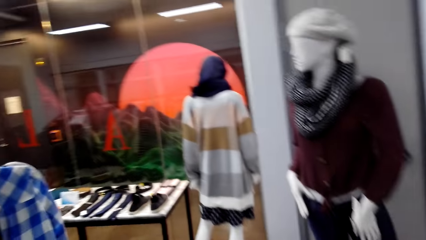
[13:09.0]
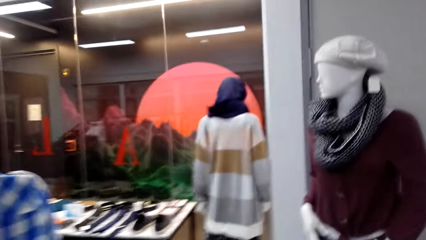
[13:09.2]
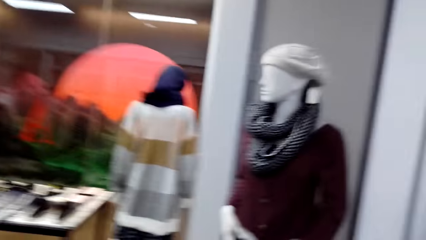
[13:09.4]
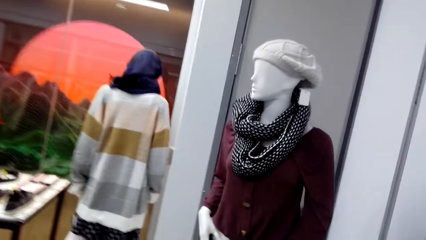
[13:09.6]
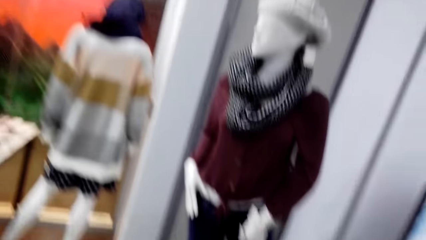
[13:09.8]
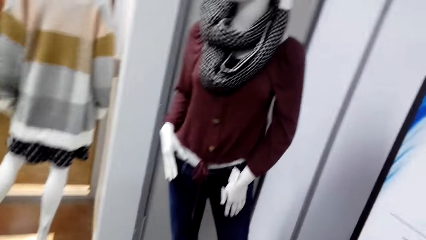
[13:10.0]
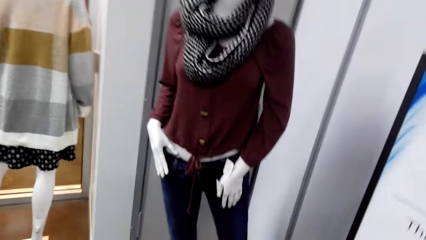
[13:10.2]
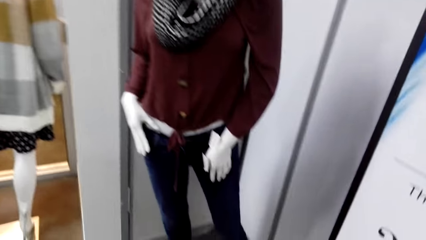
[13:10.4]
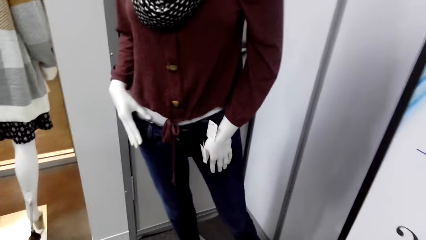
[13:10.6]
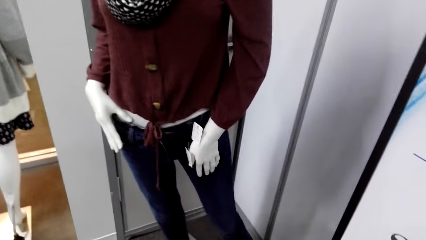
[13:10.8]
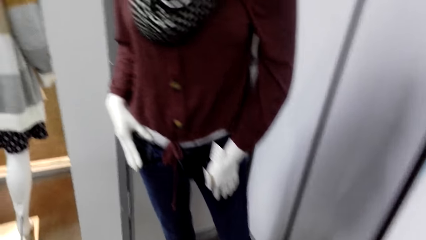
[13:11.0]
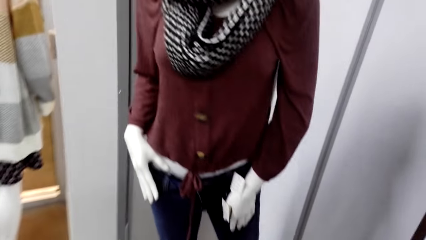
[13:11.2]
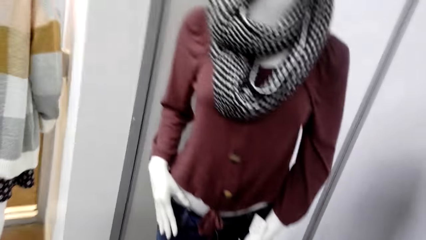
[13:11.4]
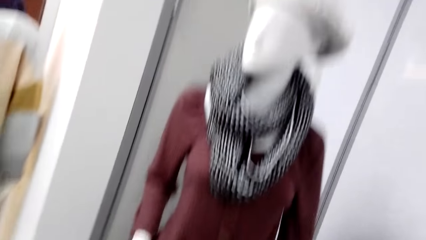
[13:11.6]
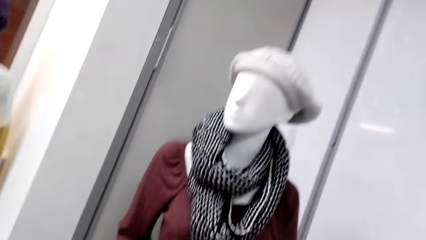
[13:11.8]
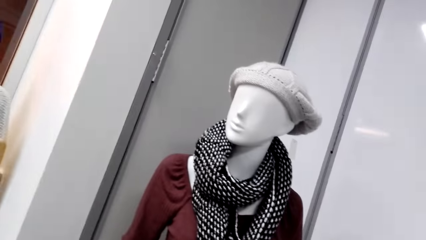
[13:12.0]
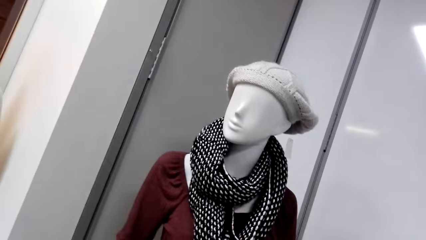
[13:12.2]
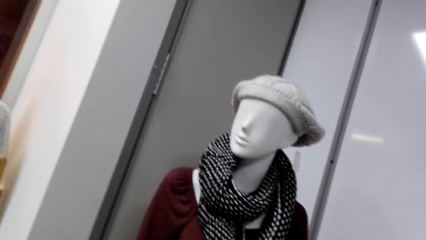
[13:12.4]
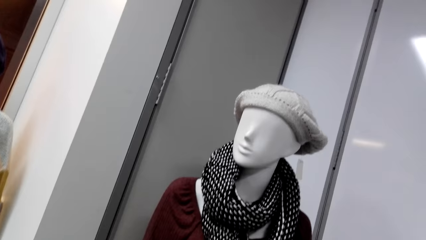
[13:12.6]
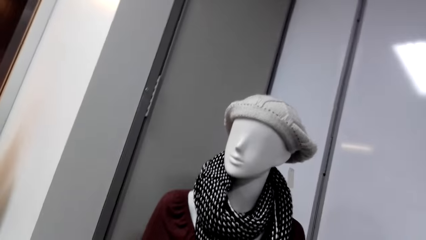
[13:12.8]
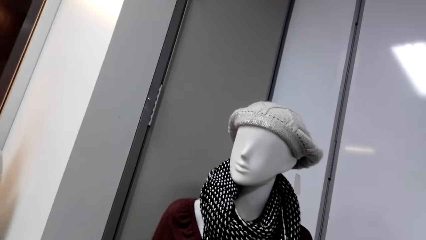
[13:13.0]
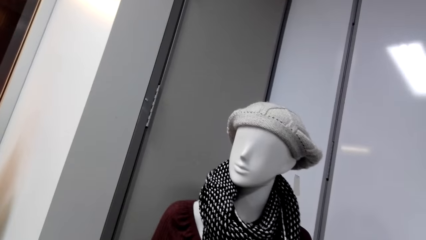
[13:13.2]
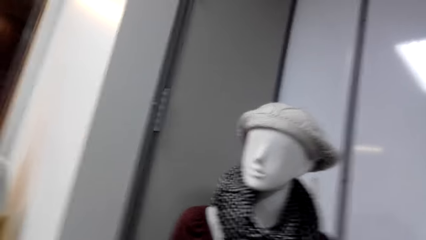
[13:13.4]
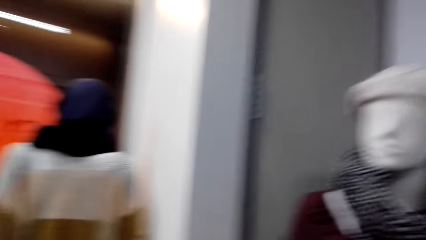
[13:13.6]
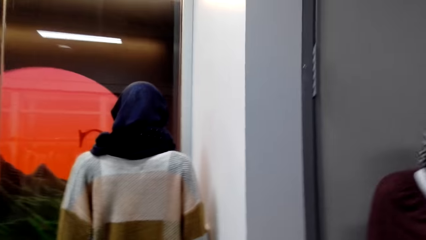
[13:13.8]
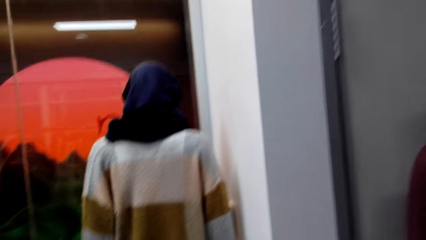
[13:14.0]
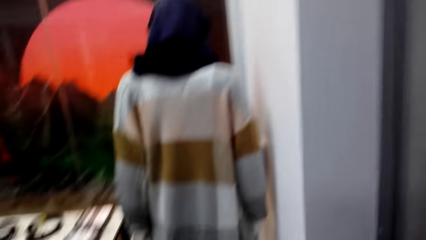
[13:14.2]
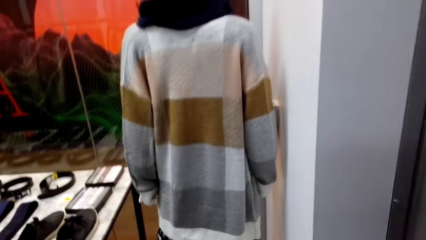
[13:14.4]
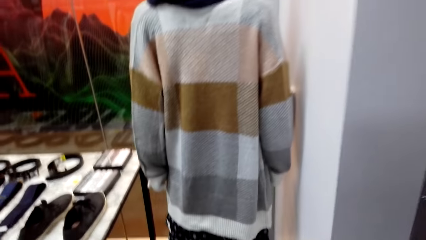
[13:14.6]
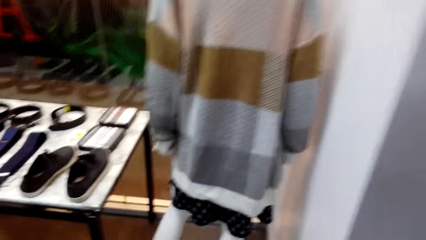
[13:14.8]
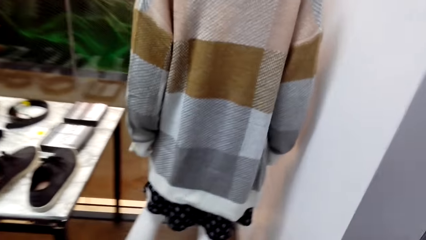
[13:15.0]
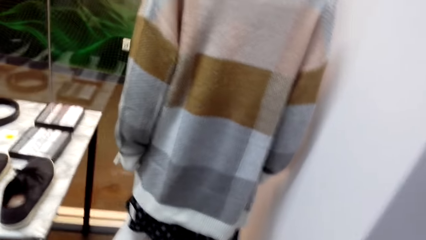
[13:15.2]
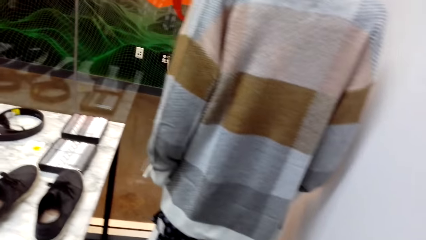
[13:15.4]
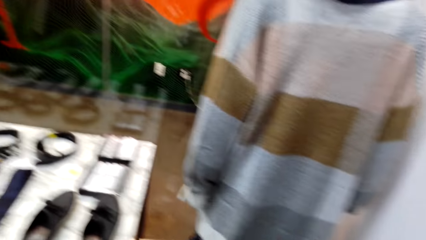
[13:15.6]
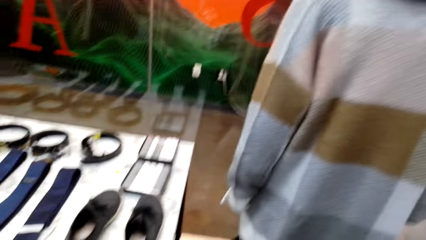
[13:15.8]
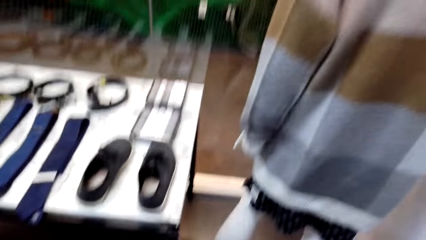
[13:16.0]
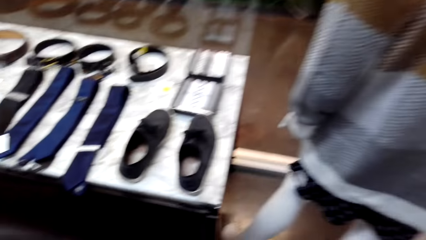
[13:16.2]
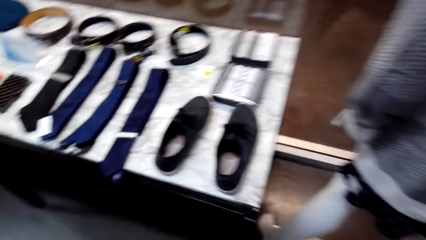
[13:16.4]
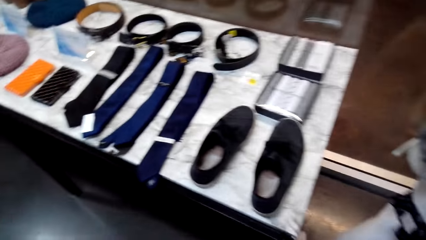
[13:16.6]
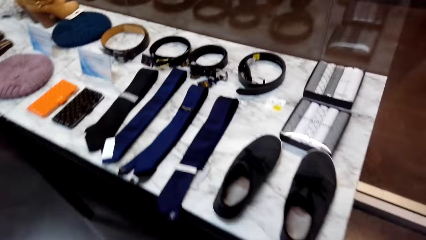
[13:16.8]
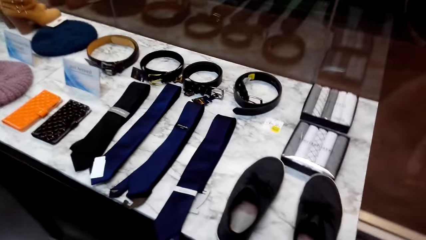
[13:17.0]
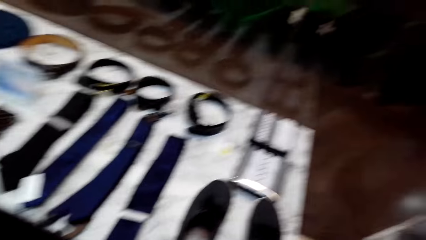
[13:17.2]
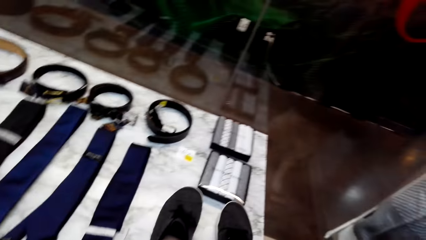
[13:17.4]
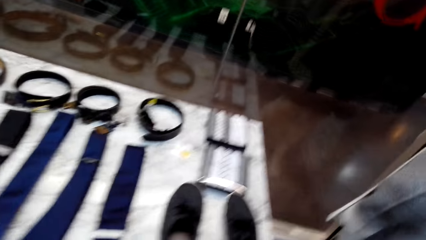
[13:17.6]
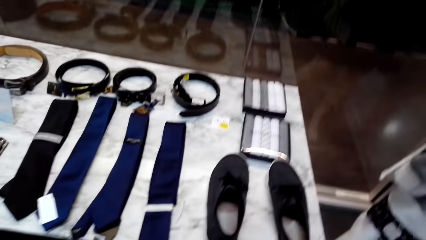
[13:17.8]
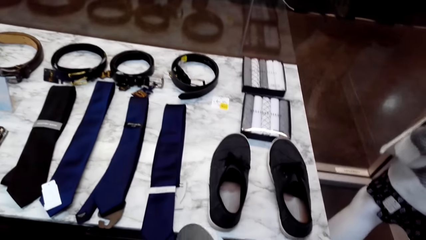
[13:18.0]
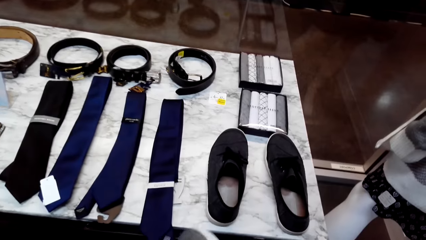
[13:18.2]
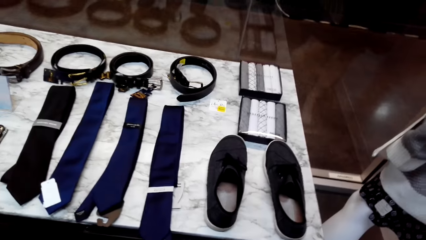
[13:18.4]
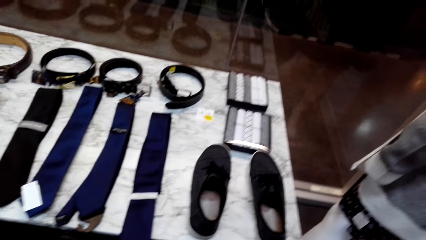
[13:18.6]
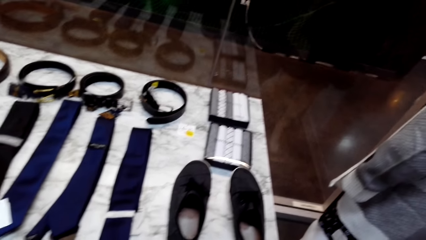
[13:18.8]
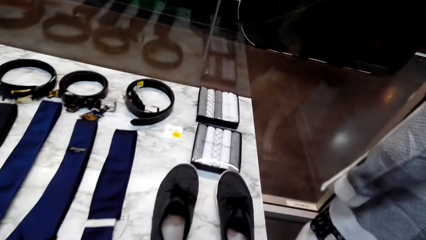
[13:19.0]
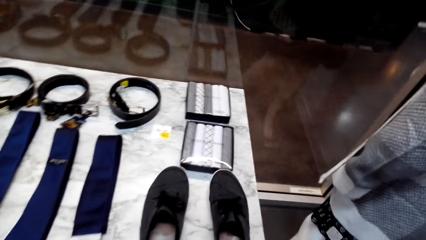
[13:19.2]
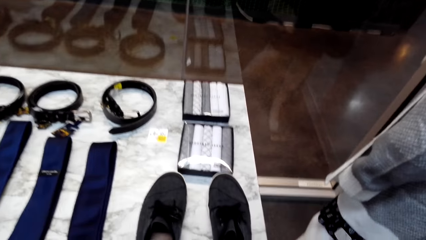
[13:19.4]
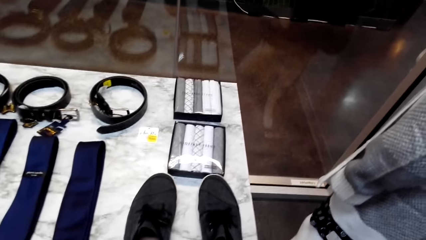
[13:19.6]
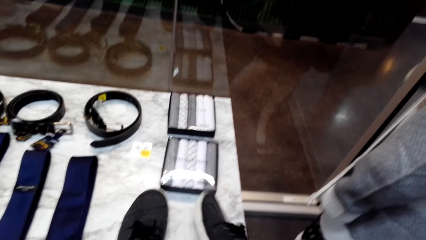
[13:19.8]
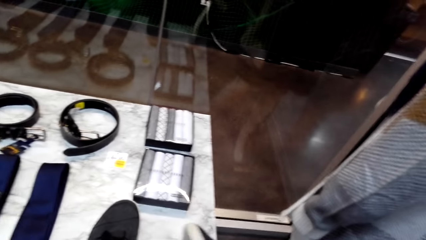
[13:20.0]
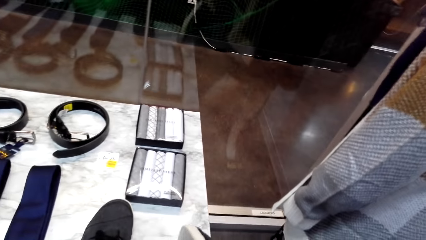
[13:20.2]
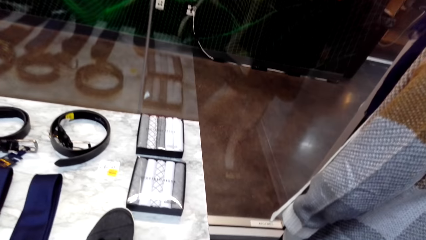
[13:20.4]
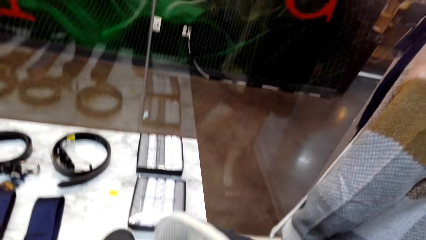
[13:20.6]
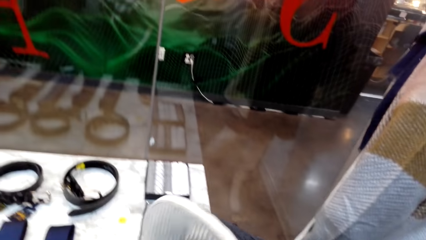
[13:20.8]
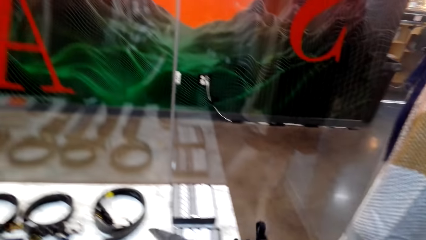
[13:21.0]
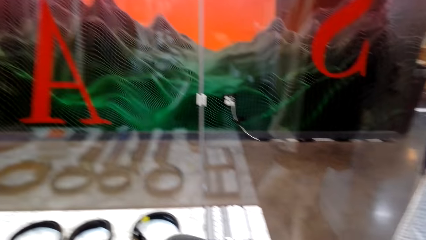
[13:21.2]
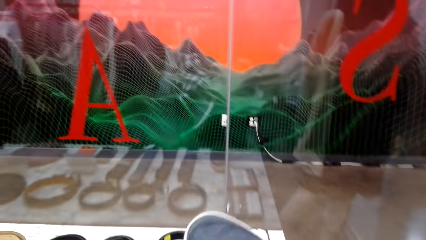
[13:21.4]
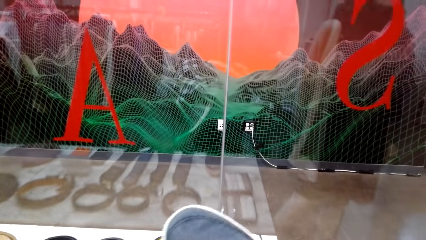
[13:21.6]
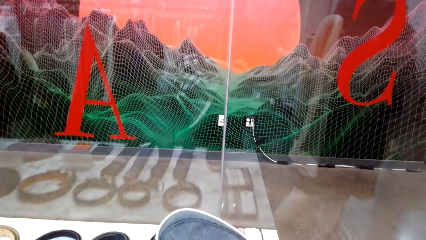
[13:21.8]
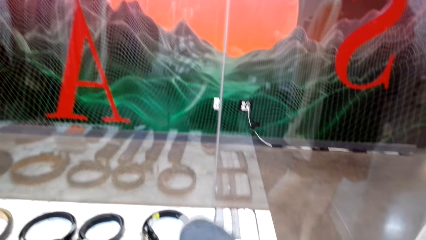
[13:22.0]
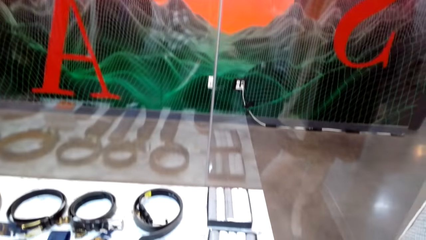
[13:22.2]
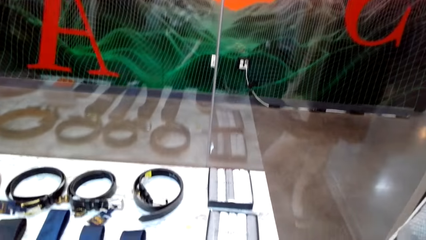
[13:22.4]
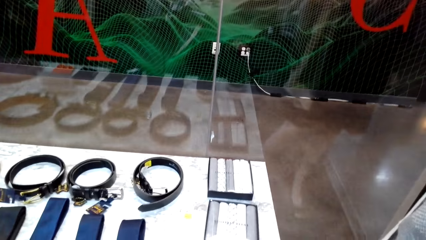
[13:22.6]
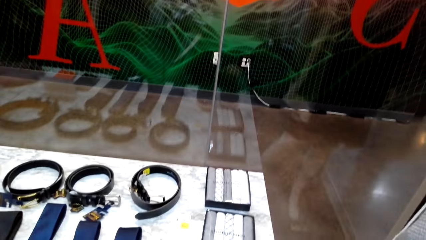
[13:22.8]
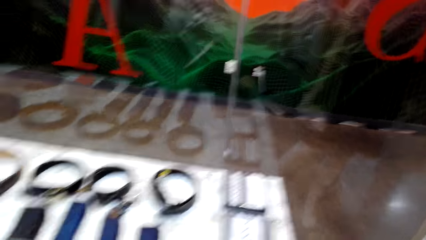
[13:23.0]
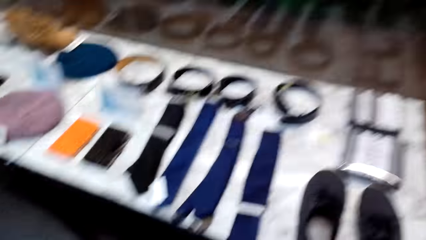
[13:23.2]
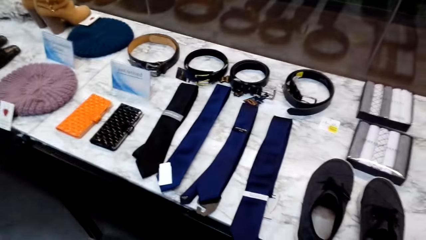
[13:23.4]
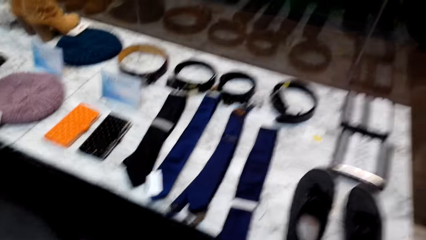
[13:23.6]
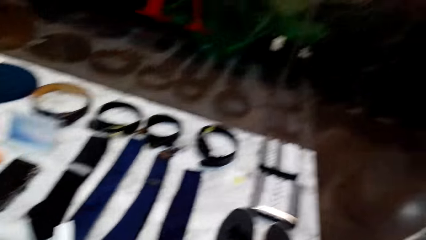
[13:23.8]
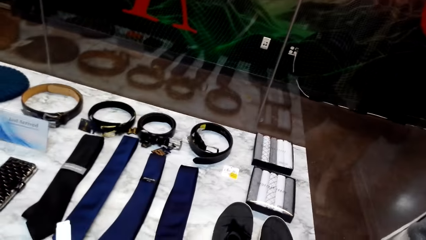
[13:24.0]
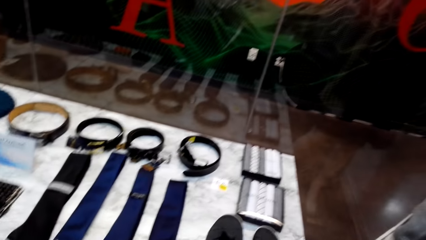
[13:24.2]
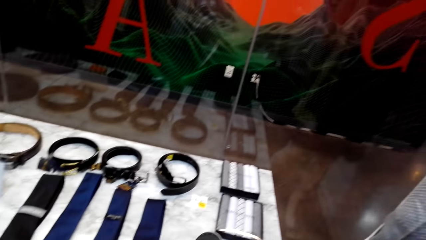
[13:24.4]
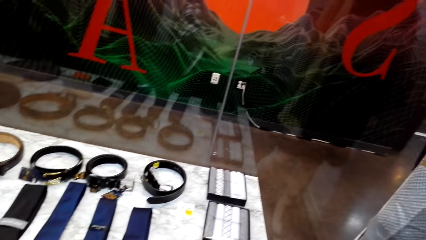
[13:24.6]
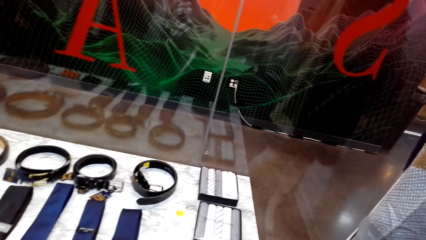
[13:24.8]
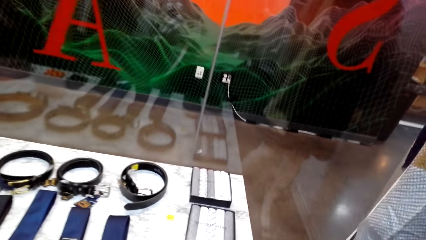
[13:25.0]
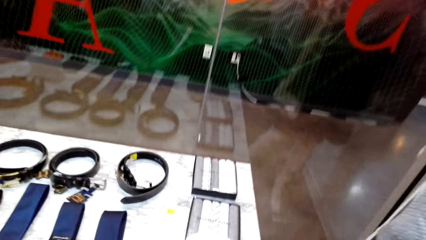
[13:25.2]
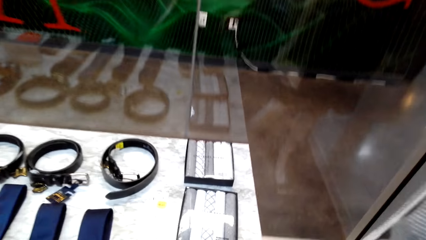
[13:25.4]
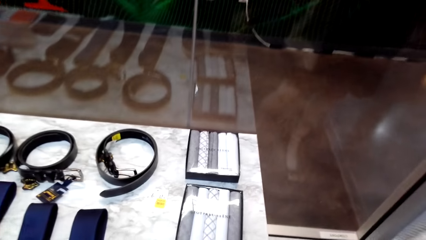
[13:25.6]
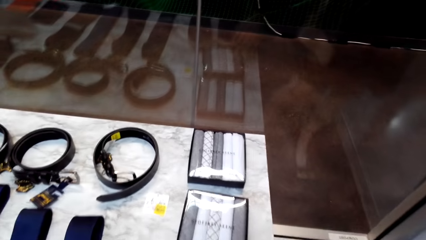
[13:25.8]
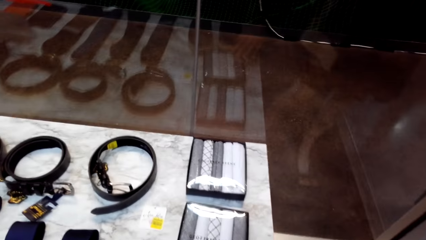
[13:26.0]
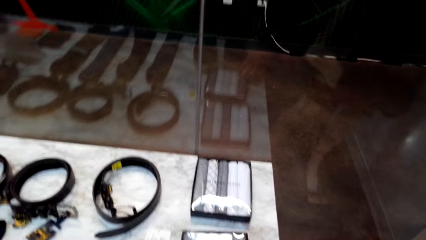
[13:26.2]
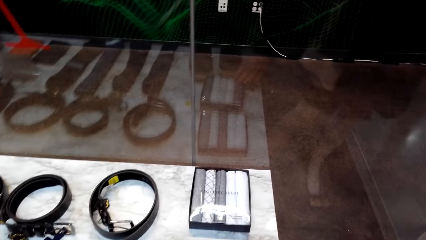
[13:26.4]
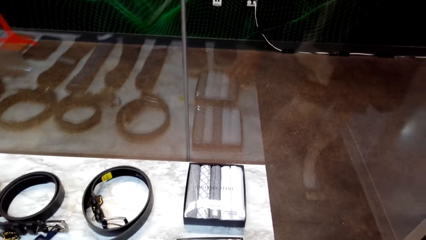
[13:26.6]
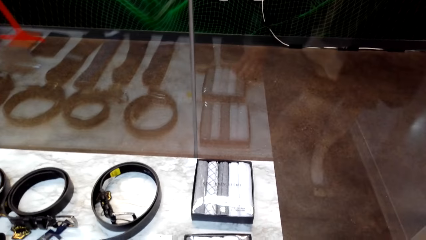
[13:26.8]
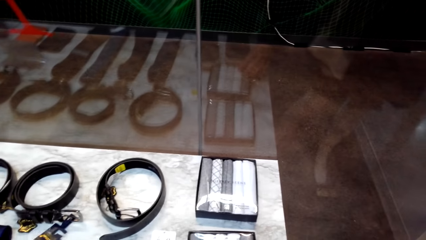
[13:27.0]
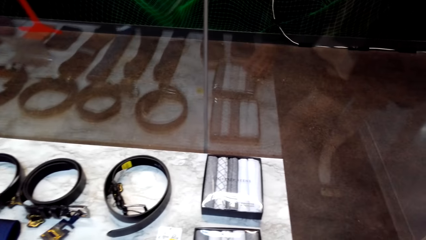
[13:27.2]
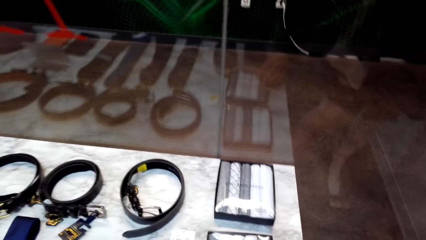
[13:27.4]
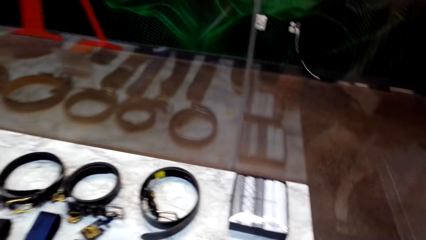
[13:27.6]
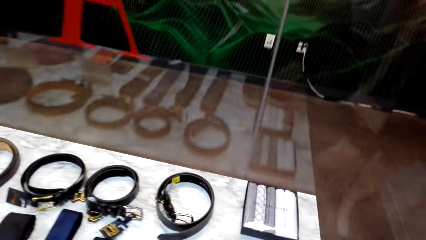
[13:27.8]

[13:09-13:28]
The camera wearer walks in the boutique. They look around. They walk in the boutique. They pick up a shoe. They put the shoe back on the table. They look around.
